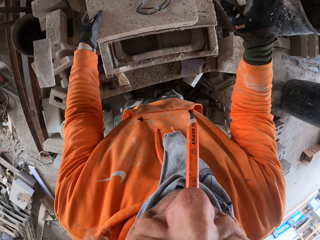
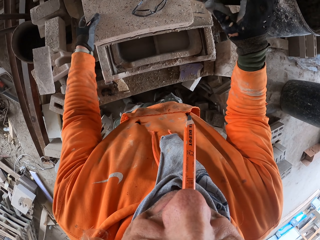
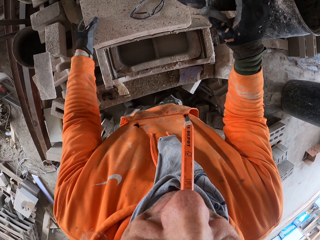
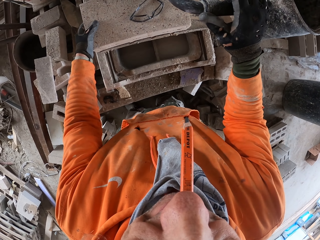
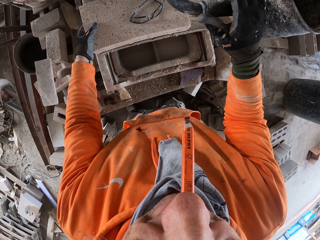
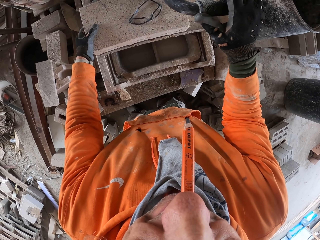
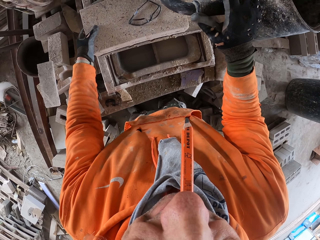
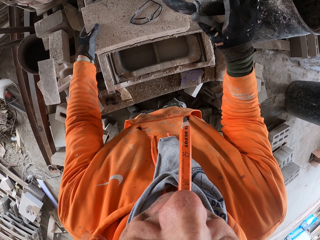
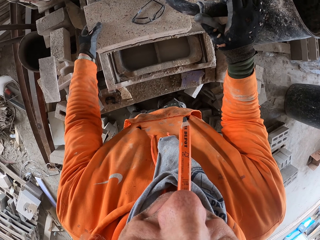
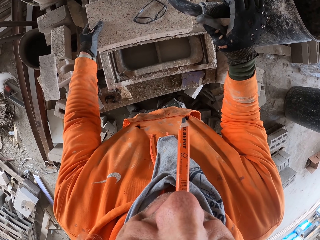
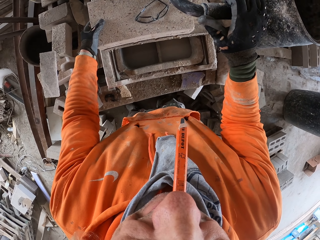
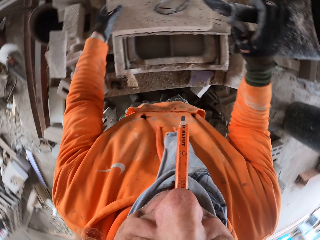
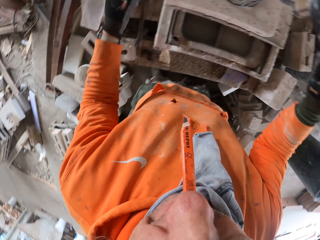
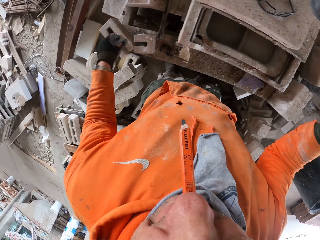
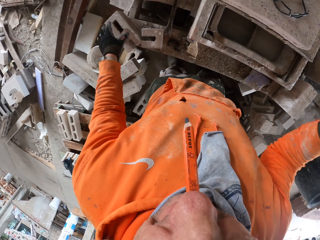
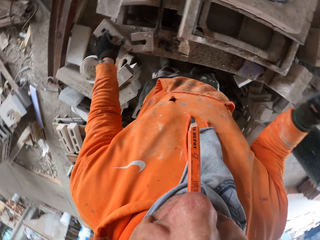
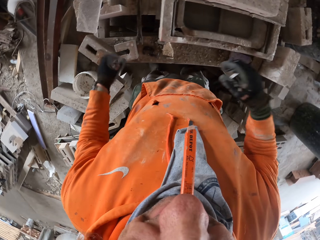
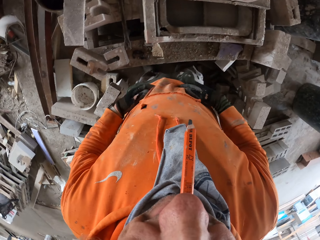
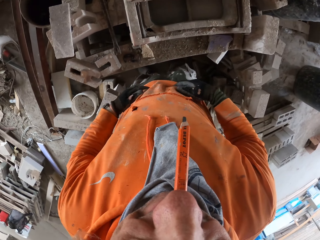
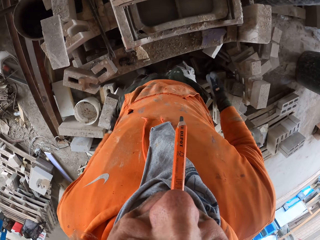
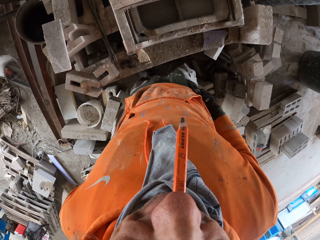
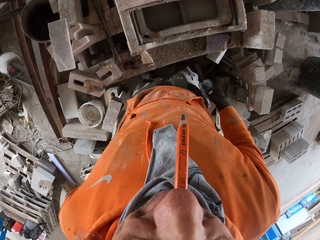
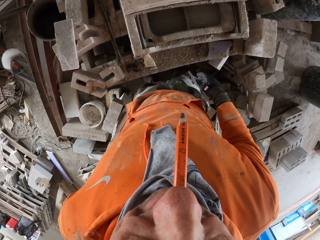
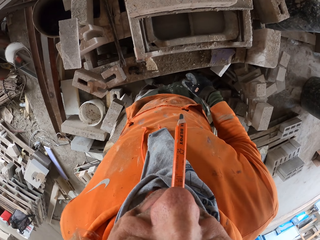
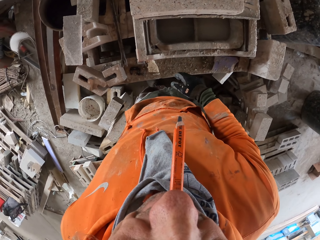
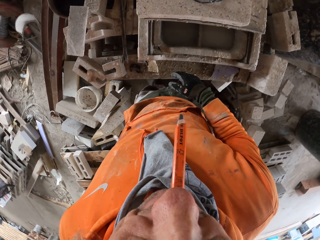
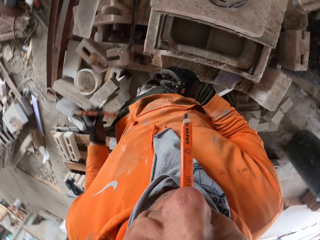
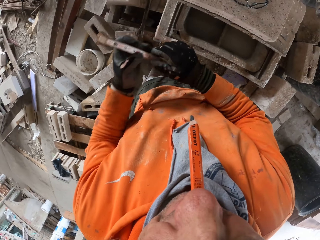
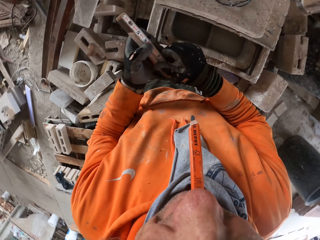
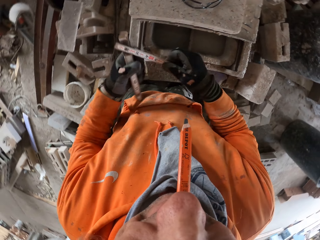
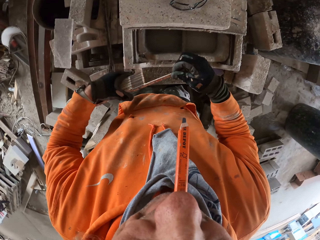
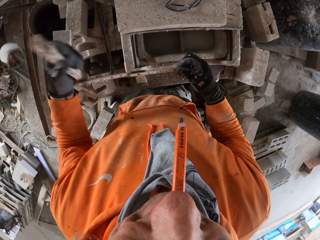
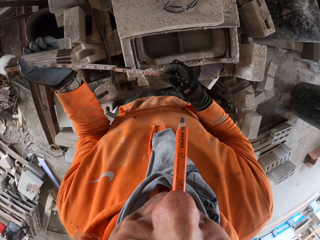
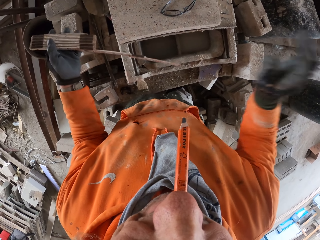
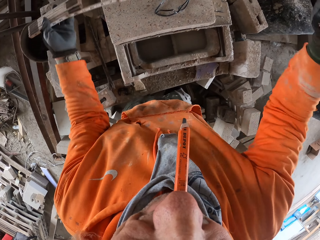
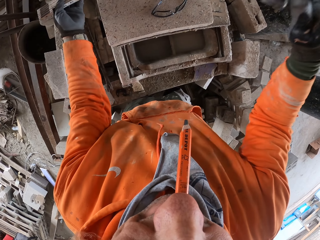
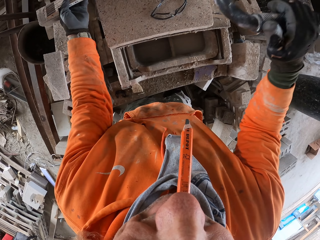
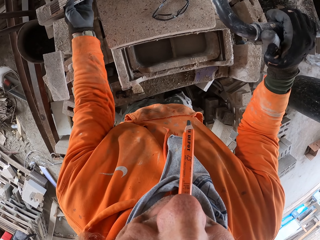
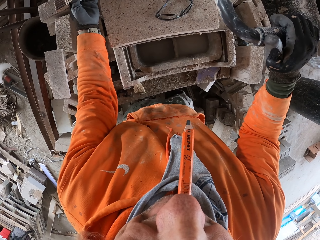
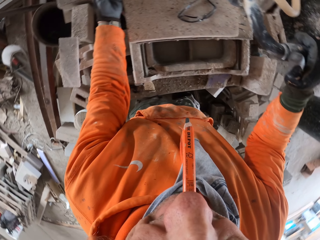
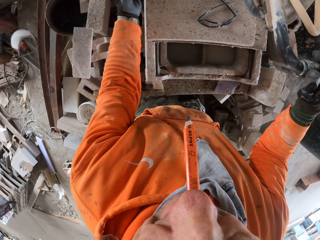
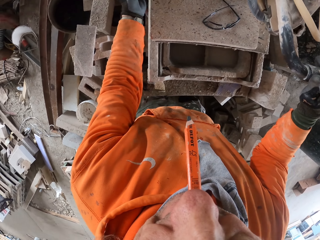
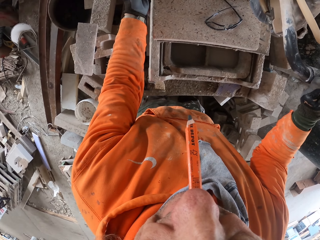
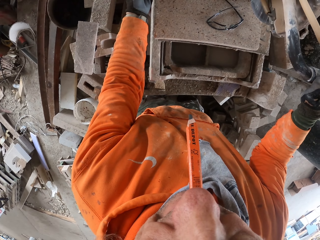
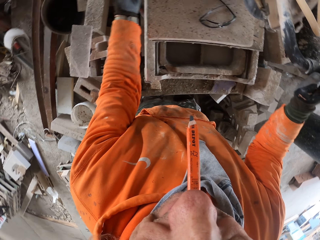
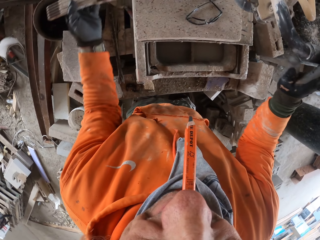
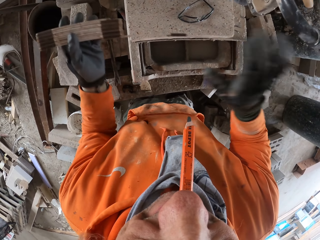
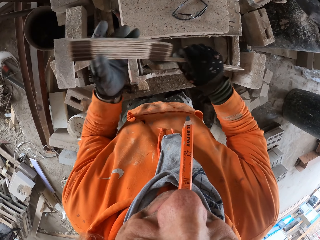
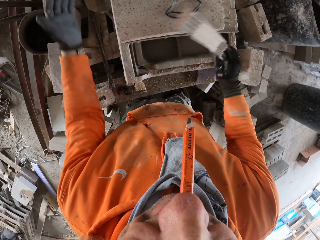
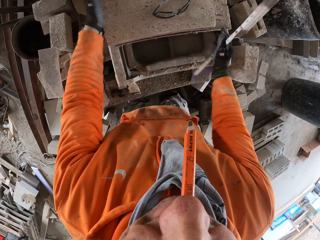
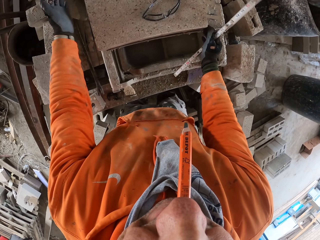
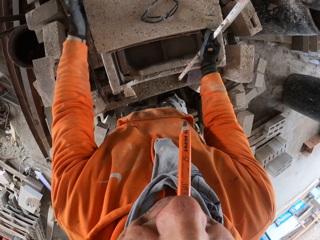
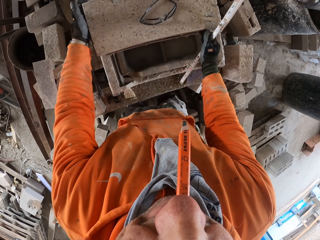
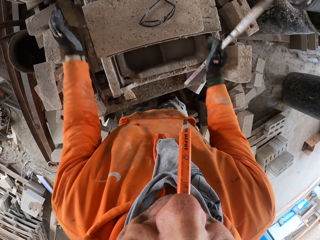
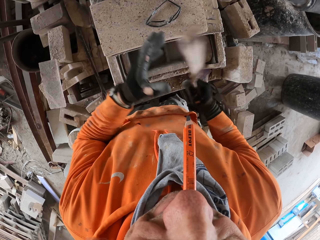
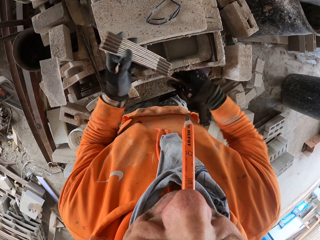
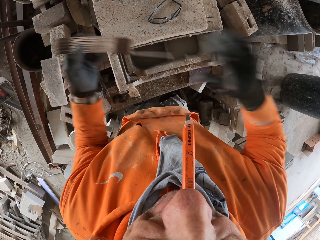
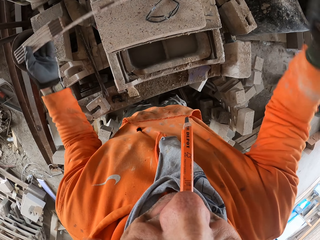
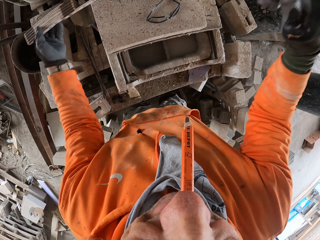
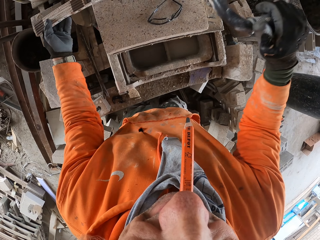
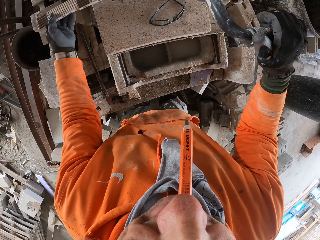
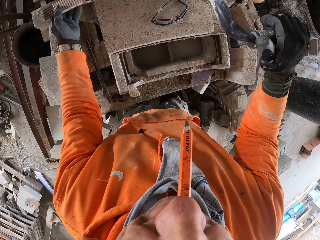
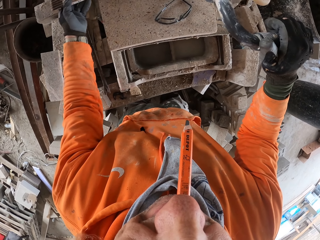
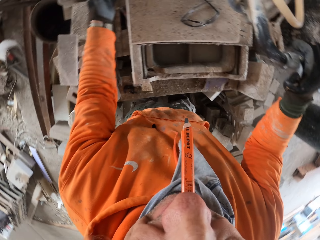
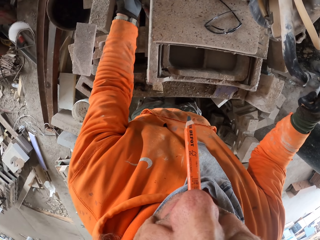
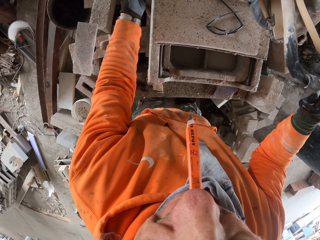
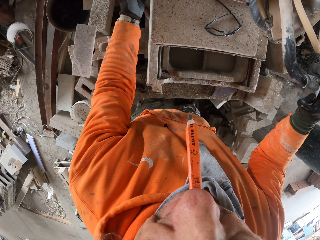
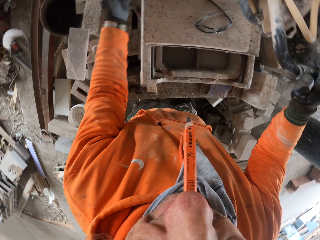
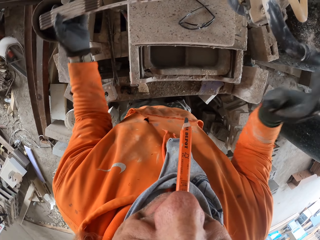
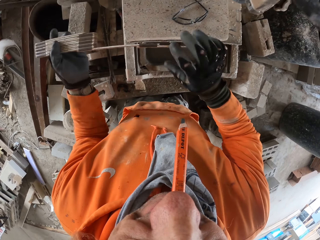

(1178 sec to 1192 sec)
The camera wearer cuts the brick. He looks around a garage. He wipes his hands. He picks up a tape measure from his pocket. He measures a block with the tape measure. He measures the cutter. He cuts the block with a machine. He adjusts the block on the machine. He measures the block with the tape measure.

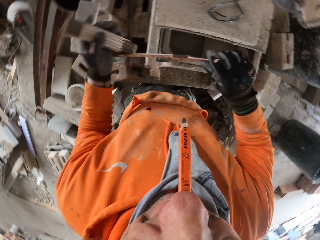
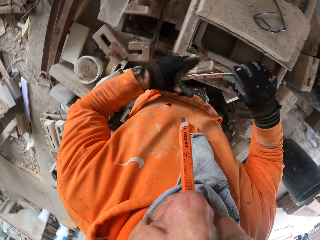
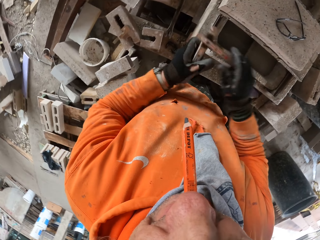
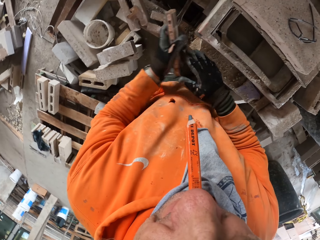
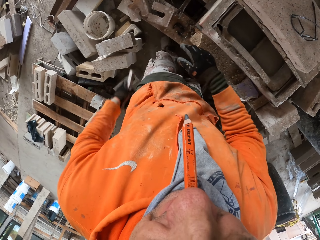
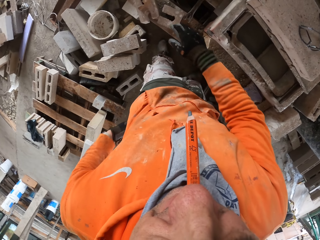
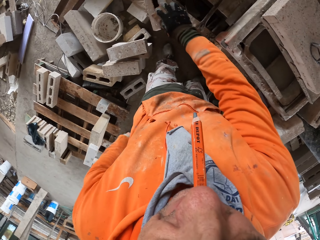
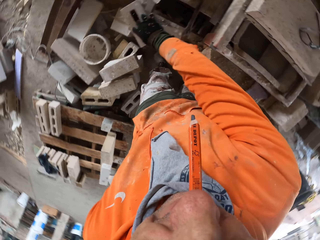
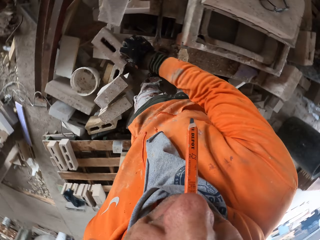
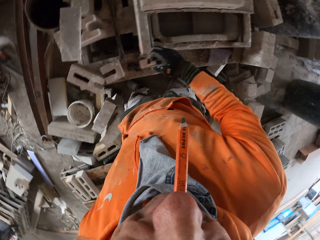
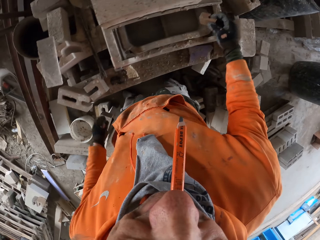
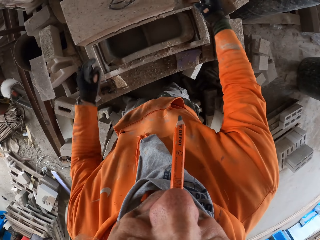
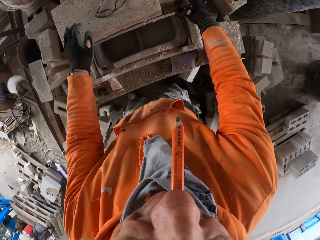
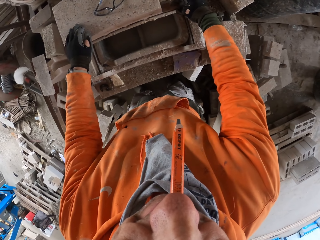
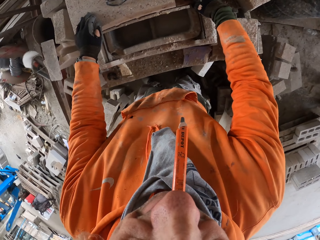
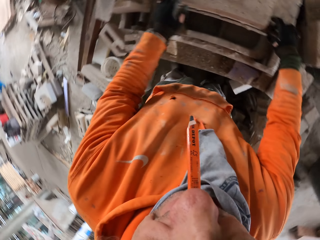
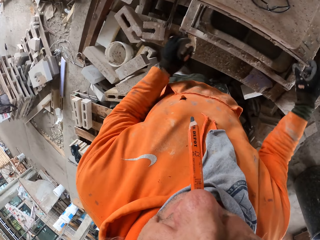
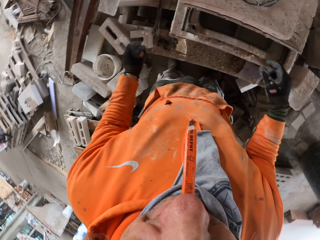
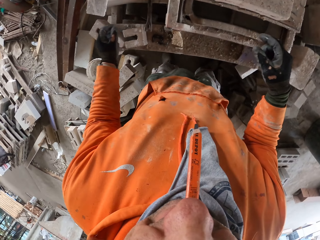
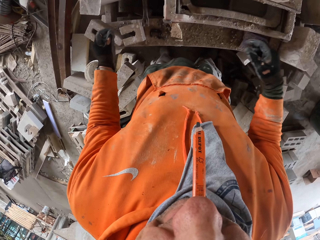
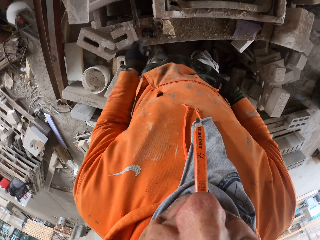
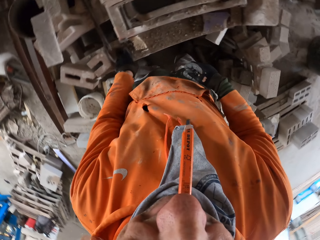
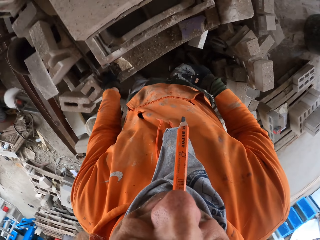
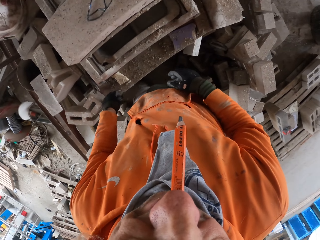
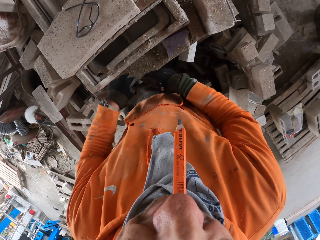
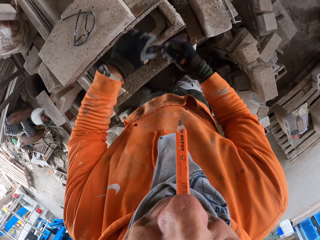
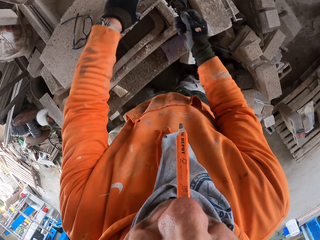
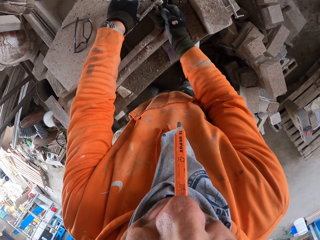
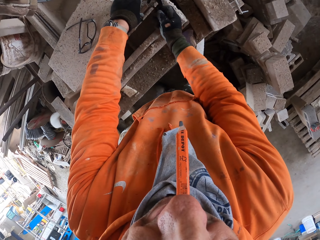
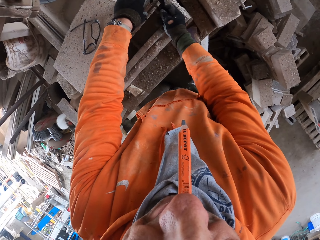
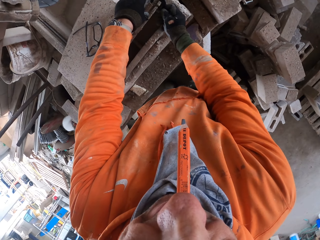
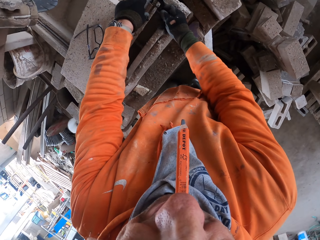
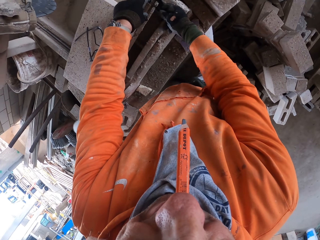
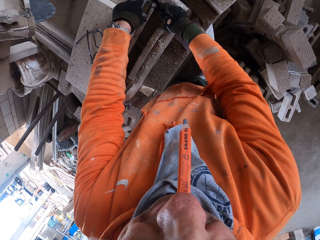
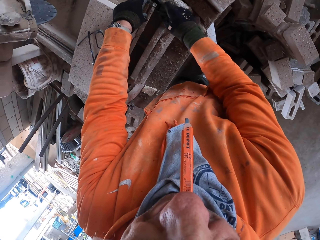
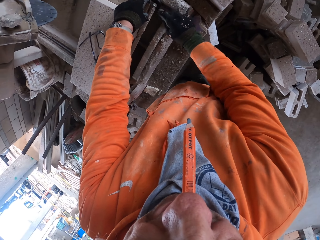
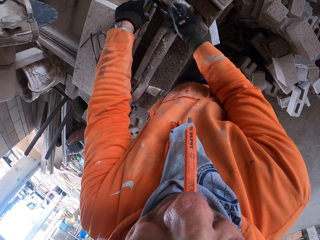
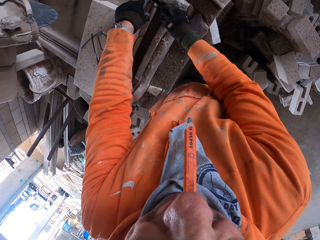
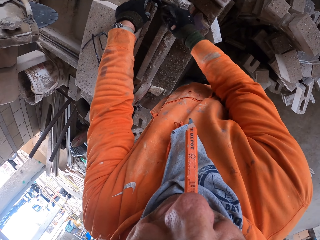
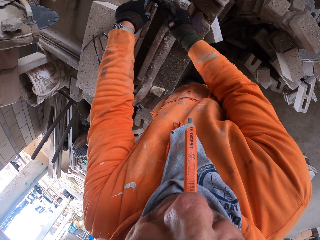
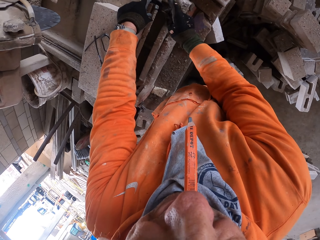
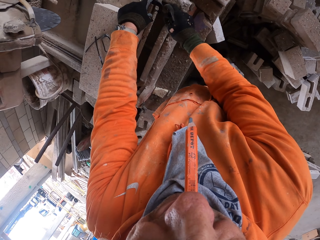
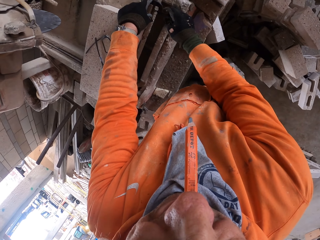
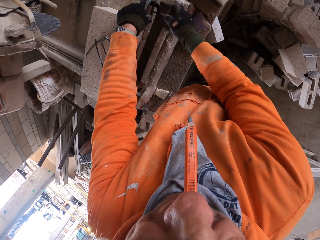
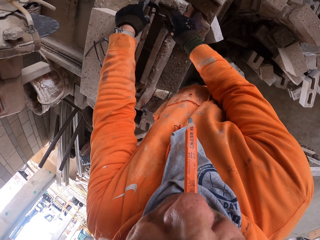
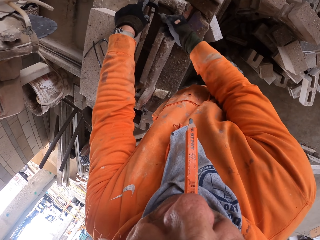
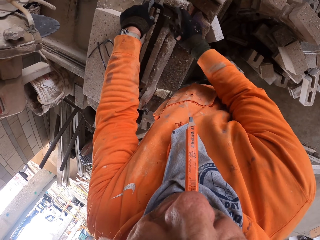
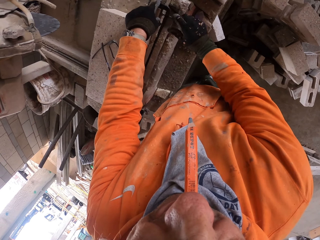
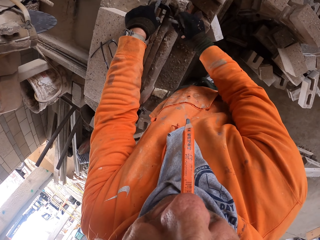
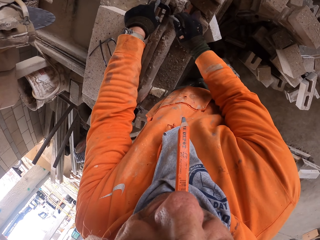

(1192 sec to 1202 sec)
The camera wearer puts the ruler in the pocket. They adjust a meter gauge on a block. They fix the cutter machine. They adjust the block on a machine. They look around a garage. They adjust the meter gauge on the block.
